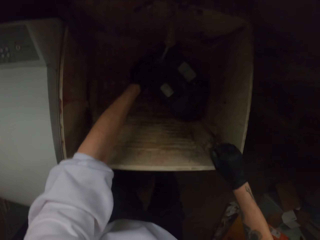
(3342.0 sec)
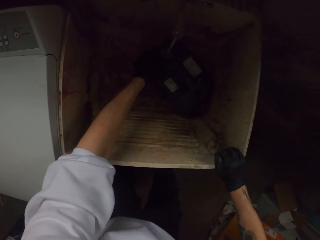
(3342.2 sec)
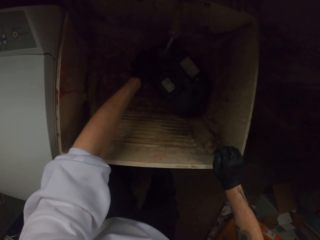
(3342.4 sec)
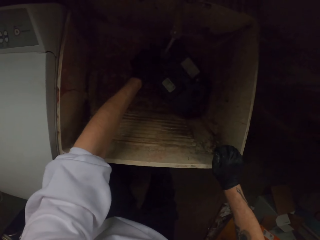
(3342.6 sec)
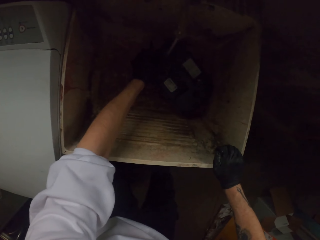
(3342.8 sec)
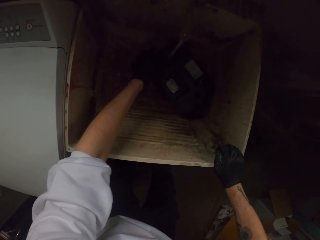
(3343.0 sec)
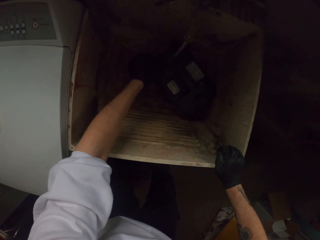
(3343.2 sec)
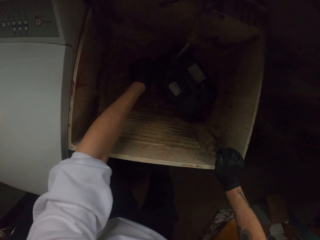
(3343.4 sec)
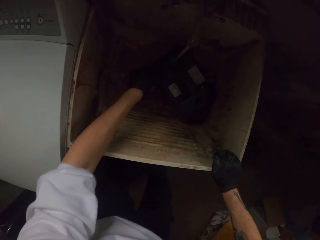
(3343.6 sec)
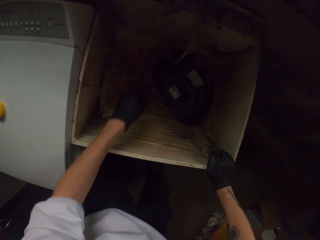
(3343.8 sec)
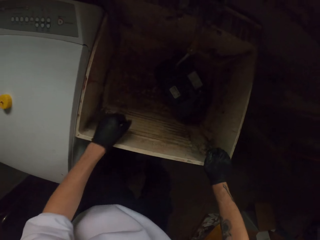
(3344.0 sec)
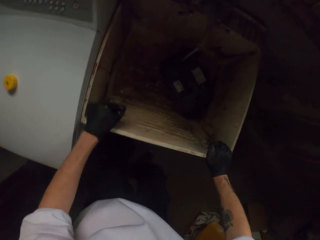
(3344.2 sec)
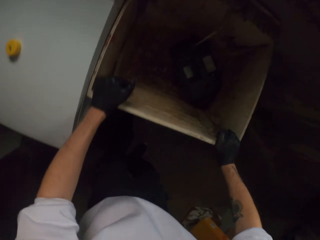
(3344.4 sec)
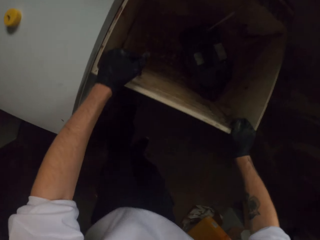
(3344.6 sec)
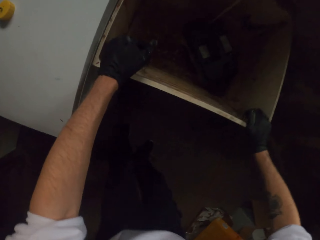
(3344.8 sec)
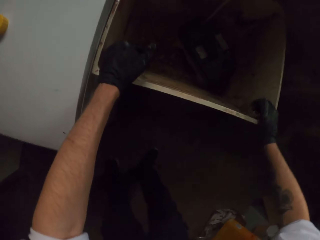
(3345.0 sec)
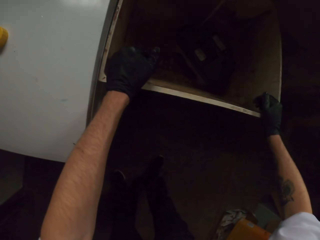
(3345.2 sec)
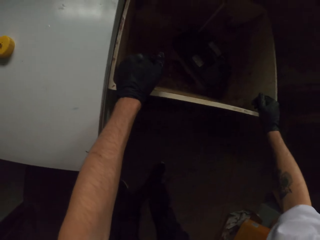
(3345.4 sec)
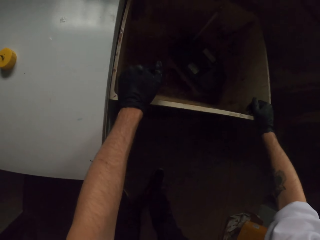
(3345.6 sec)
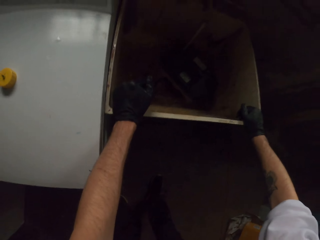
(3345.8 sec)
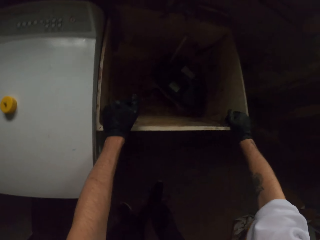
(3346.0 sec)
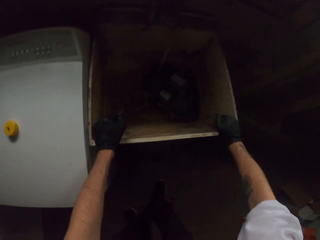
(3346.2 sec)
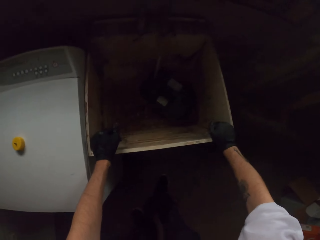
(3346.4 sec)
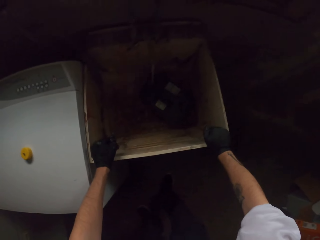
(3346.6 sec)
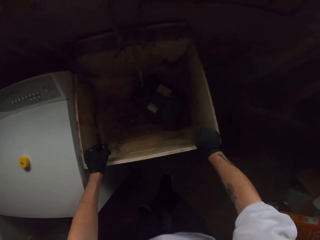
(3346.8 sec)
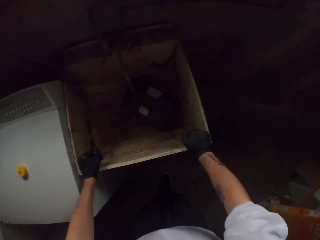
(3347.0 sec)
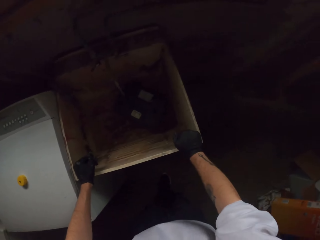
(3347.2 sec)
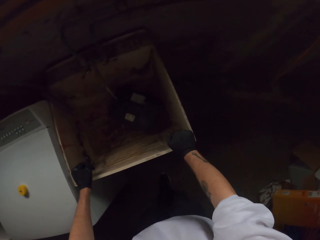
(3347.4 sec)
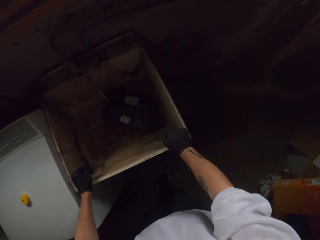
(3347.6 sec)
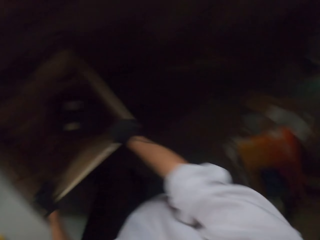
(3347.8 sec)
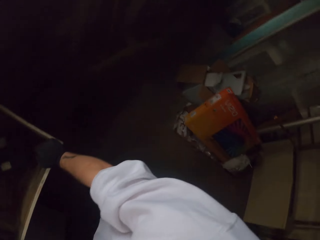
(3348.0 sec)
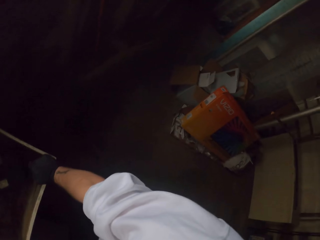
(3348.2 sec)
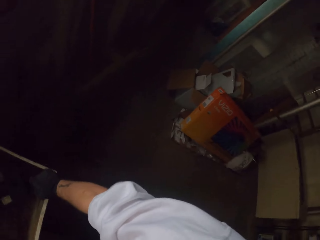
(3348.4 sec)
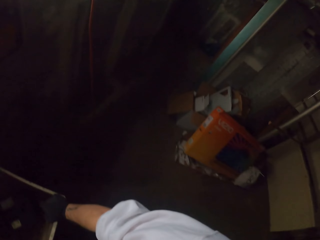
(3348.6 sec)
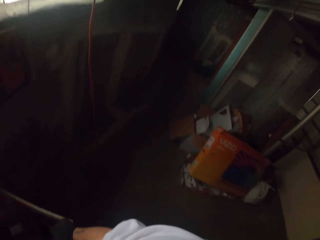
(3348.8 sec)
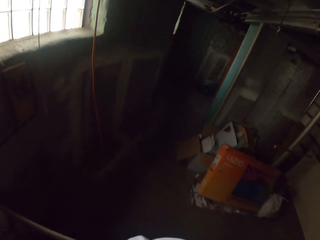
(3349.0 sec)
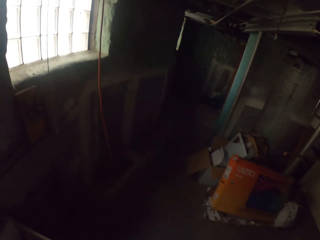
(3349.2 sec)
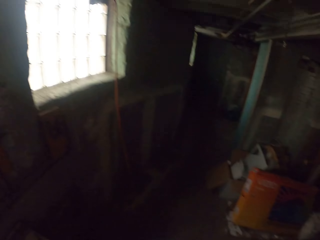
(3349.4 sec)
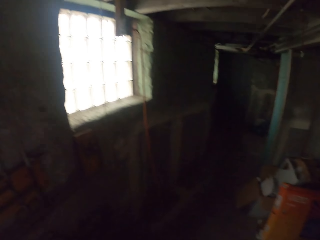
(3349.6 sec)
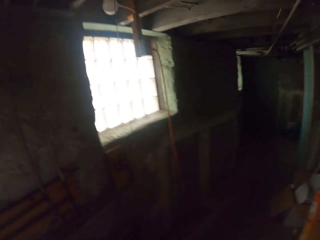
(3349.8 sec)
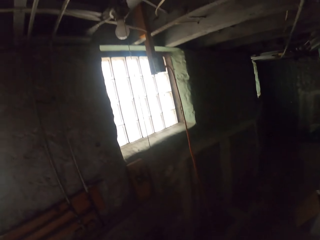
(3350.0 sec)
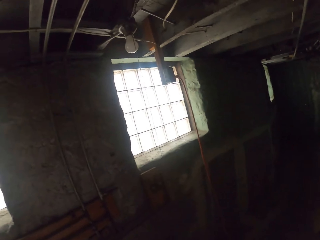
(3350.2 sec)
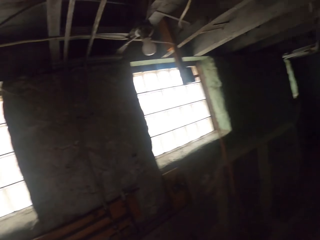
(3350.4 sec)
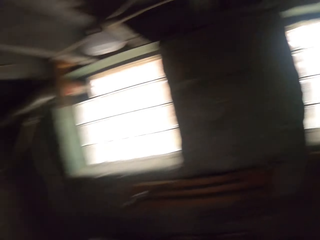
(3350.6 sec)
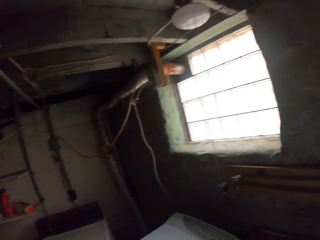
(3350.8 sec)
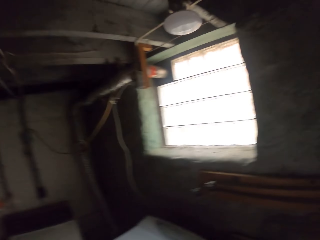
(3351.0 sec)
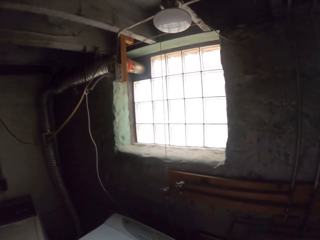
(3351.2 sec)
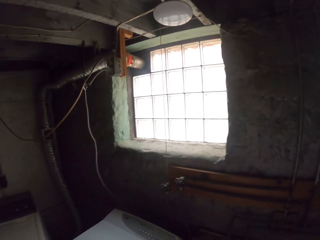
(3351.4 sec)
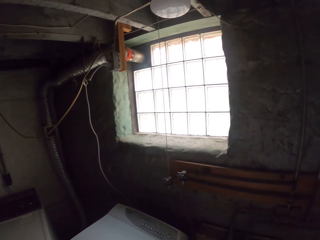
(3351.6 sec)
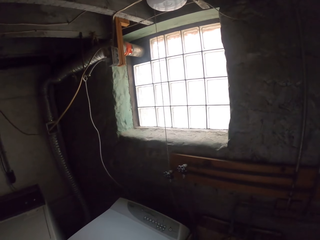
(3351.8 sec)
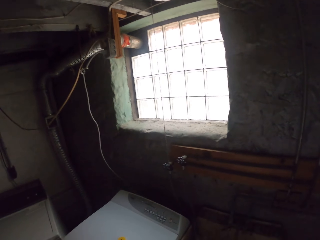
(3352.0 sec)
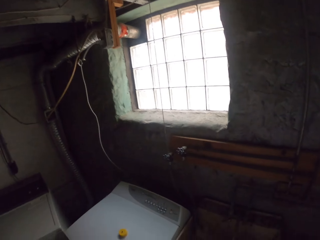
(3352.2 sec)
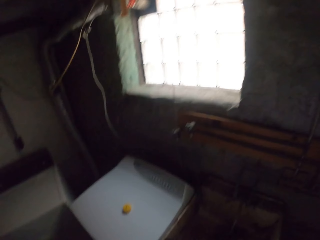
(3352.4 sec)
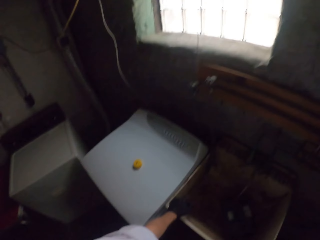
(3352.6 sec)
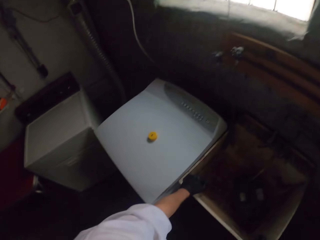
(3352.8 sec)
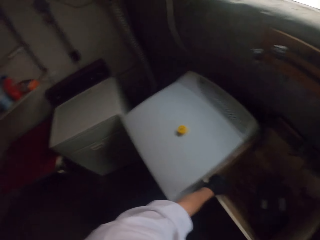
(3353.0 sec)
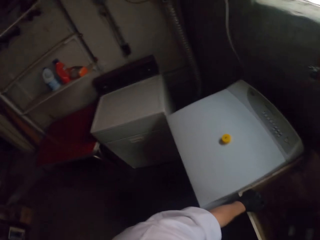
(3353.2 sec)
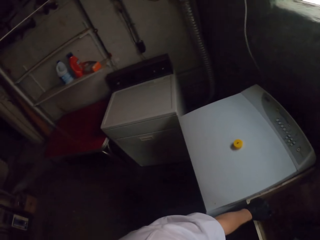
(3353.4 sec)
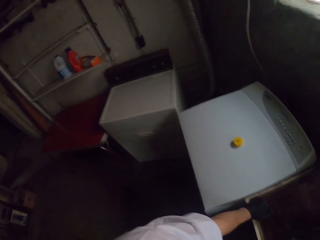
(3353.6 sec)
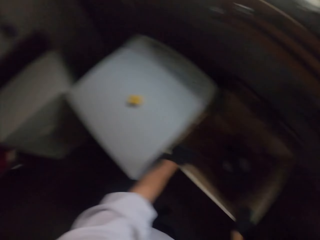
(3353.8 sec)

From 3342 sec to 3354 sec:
The camera wearer holds the carton. They look around.

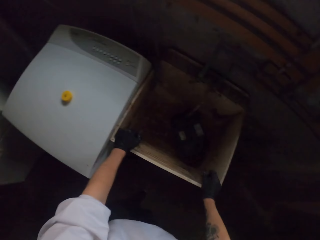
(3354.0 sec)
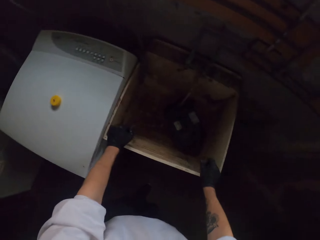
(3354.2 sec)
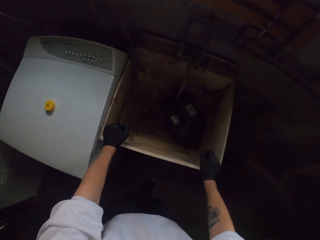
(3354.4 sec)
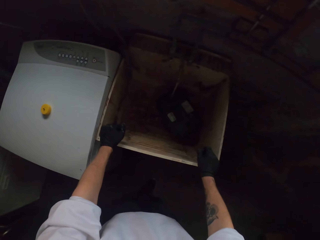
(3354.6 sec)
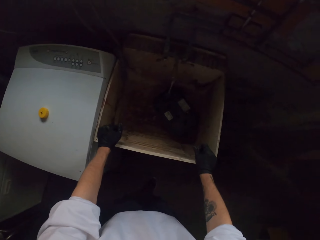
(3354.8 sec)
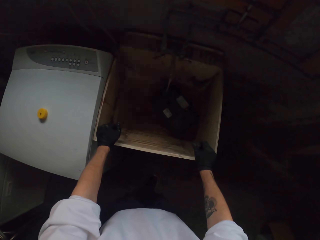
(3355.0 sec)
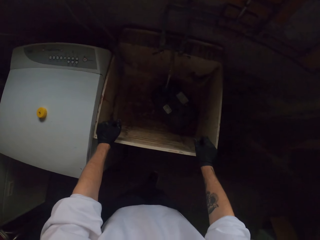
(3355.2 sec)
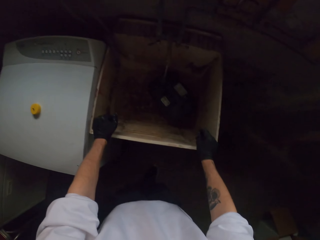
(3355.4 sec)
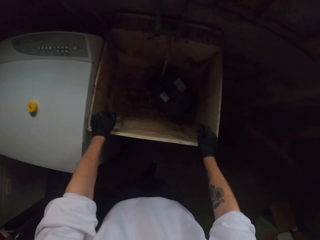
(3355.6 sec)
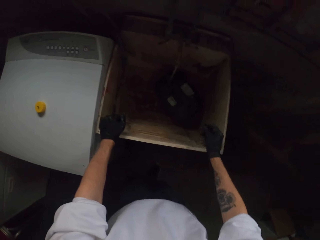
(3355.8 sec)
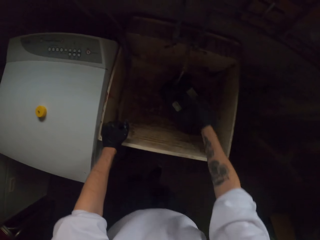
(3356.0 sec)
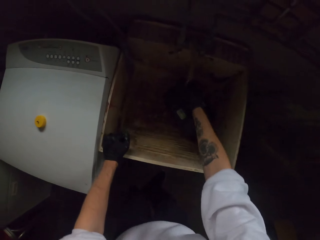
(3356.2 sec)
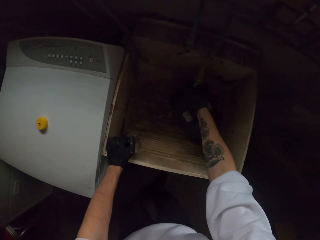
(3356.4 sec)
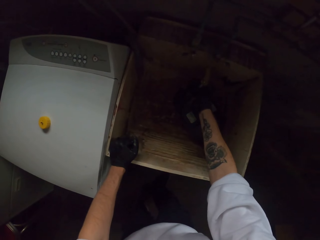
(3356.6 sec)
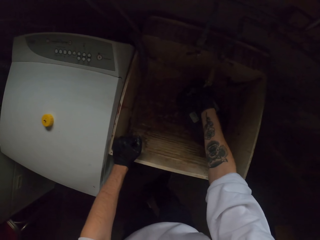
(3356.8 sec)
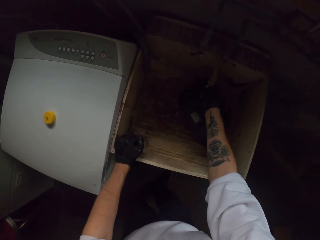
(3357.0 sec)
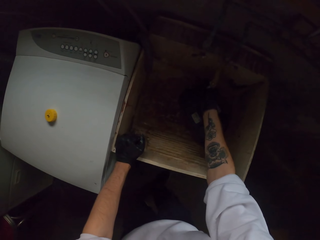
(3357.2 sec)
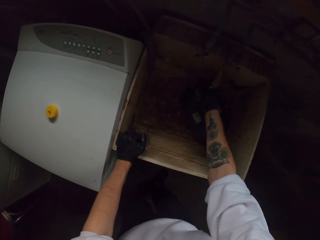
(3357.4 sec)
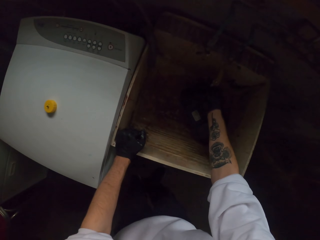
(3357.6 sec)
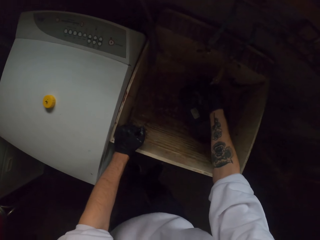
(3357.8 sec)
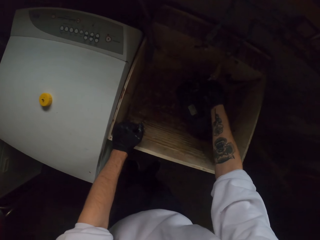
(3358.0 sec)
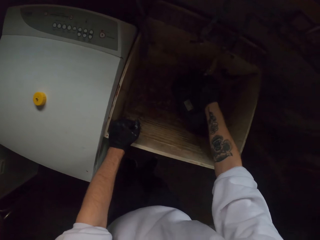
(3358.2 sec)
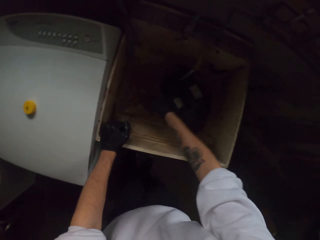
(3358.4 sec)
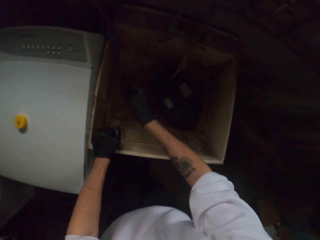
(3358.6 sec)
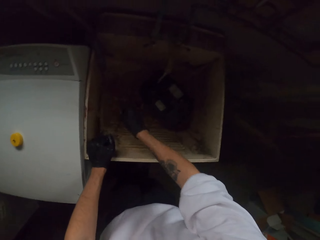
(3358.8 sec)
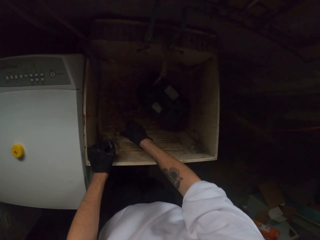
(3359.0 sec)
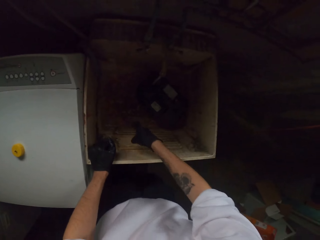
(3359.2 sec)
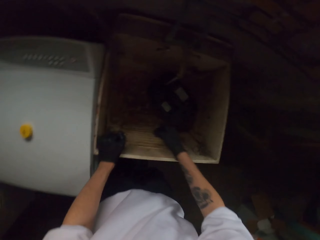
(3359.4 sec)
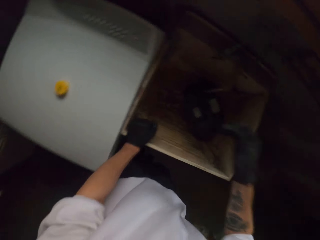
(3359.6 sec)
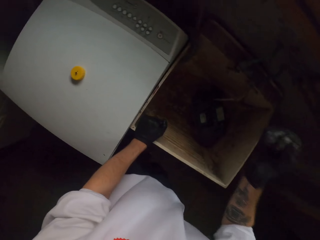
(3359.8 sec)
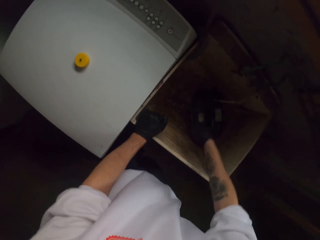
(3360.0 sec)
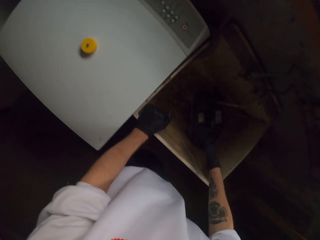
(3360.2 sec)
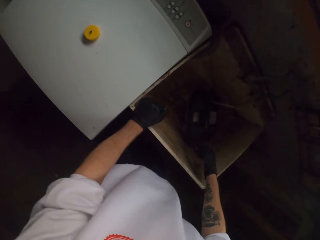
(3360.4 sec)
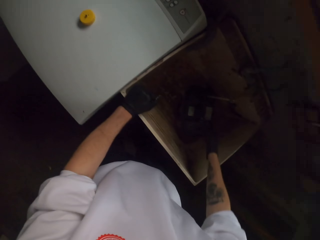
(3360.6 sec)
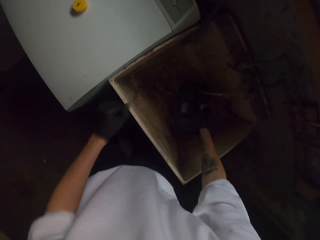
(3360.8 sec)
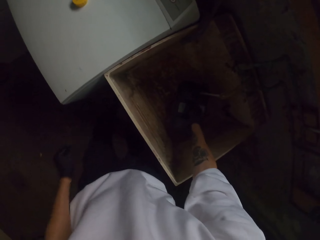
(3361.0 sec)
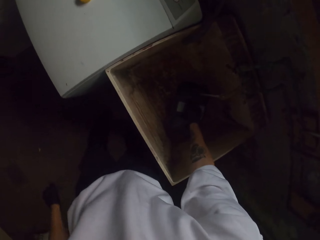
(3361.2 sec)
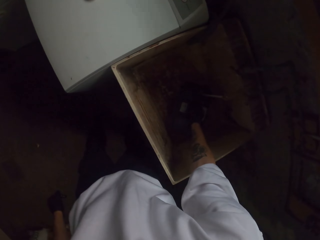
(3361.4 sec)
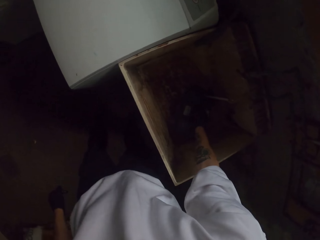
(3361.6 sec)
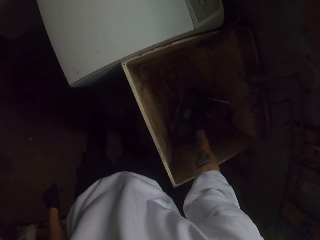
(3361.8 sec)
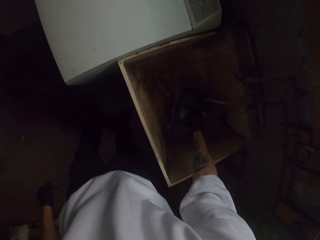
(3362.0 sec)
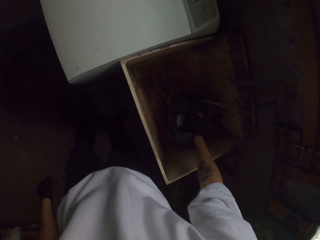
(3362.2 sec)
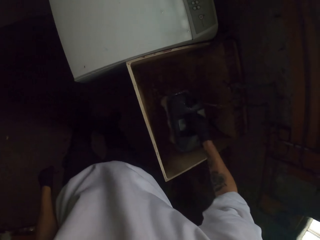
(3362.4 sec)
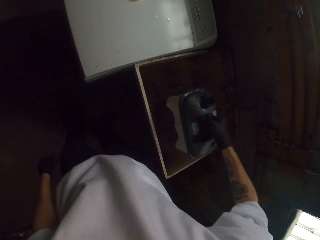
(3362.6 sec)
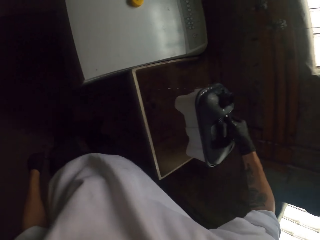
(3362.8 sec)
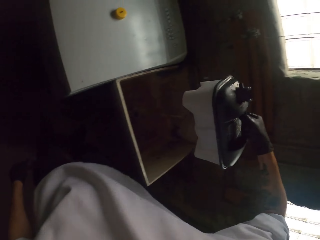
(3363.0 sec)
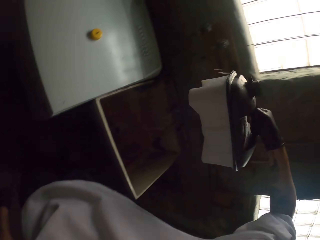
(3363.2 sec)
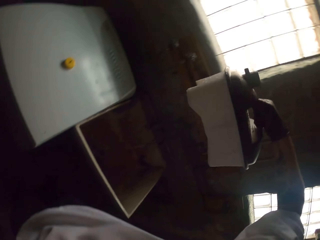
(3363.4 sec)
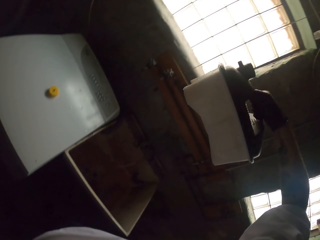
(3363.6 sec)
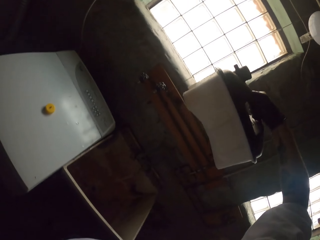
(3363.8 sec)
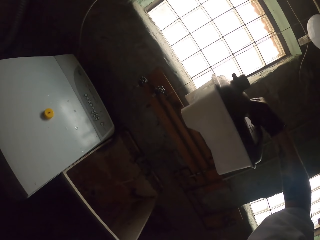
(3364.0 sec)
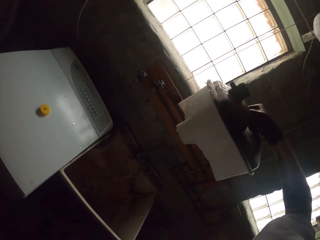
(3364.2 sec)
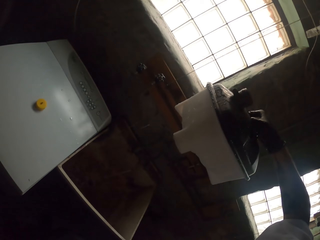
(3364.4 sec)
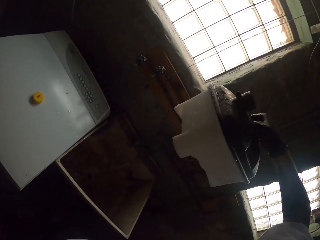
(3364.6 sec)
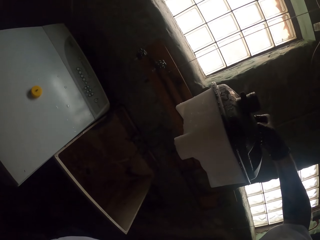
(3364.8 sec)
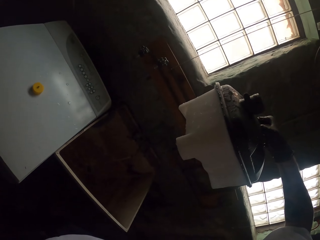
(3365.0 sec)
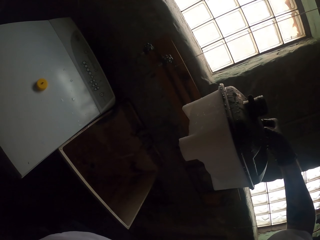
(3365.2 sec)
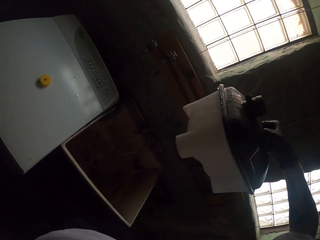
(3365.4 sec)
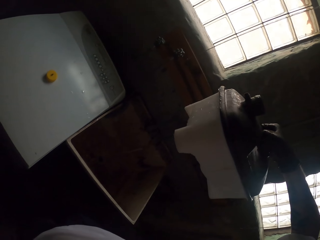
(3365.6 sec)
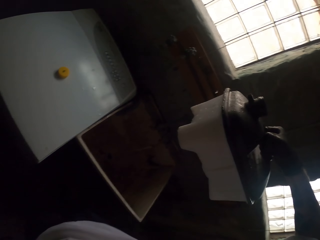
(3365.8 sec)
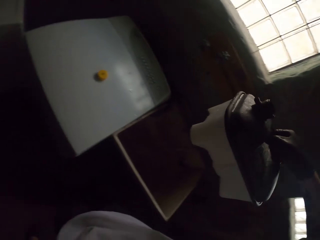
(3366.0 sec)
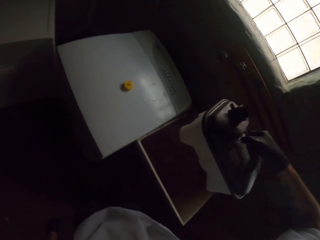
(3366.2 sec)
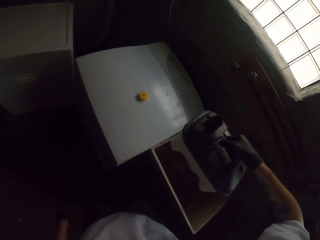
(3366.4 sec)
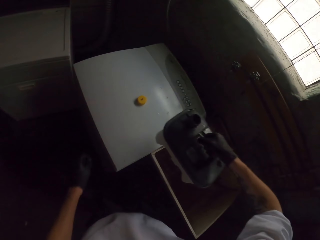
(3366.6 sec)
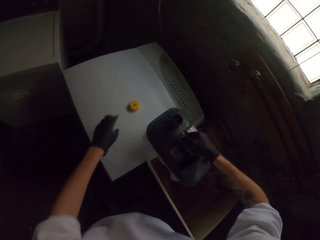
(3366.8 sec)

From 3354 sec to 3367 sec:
The camera wearer touches the fuel tank. They wag a hand. They lift the jerrycan. They hold the fuel tank. They look at the tank.
